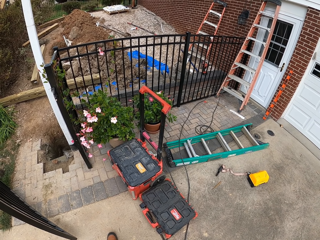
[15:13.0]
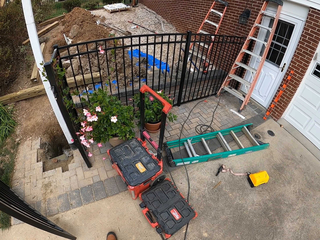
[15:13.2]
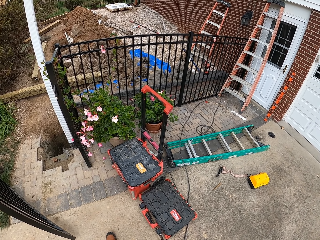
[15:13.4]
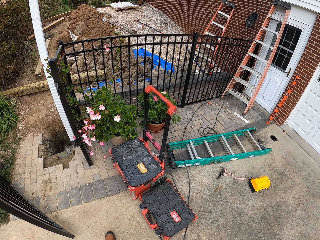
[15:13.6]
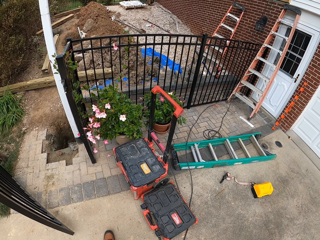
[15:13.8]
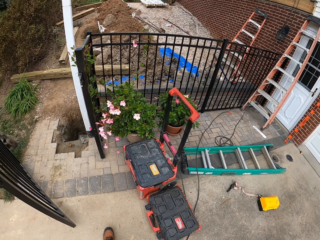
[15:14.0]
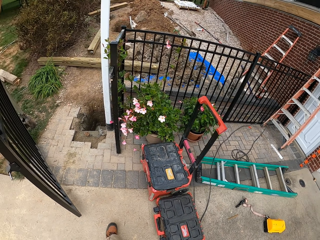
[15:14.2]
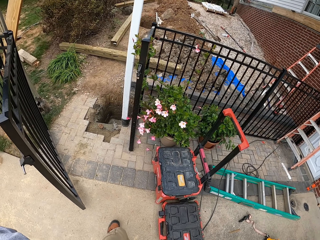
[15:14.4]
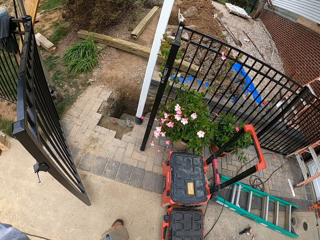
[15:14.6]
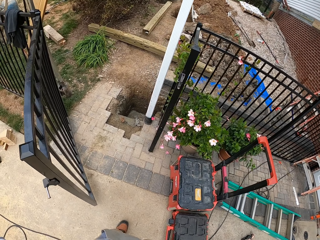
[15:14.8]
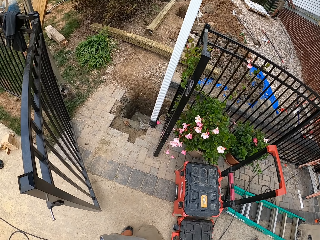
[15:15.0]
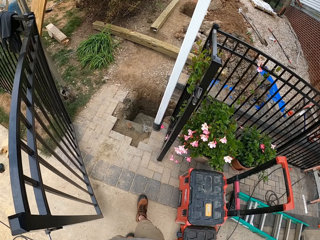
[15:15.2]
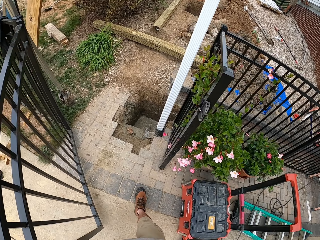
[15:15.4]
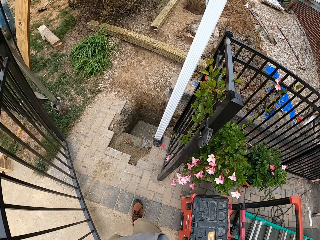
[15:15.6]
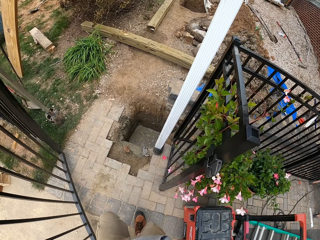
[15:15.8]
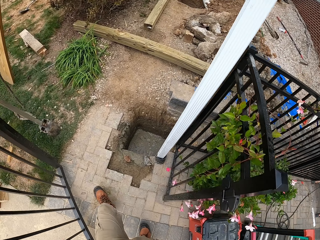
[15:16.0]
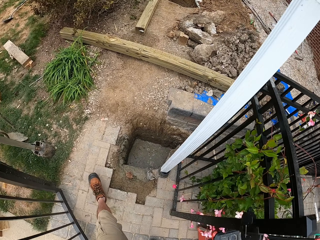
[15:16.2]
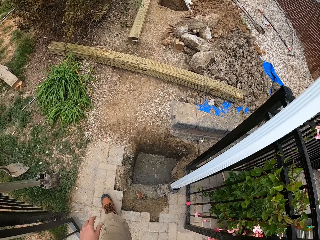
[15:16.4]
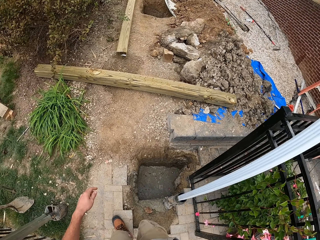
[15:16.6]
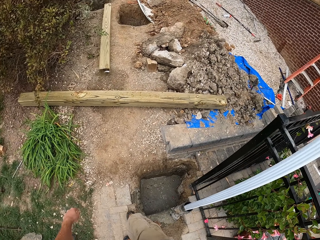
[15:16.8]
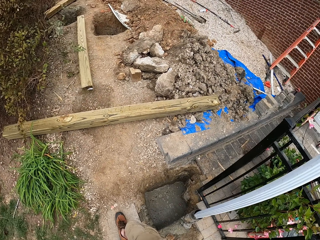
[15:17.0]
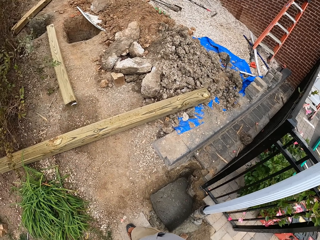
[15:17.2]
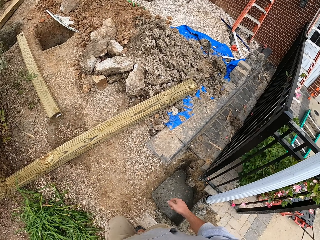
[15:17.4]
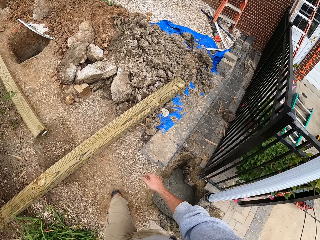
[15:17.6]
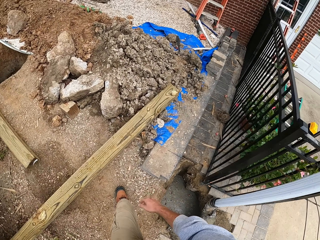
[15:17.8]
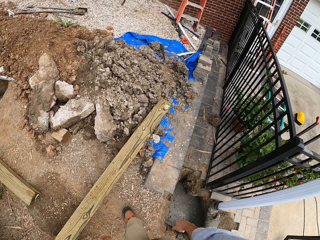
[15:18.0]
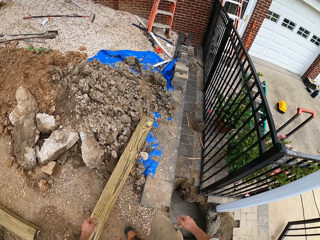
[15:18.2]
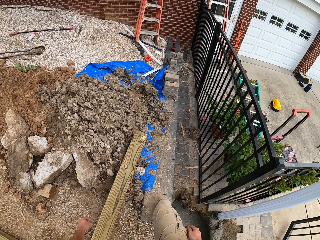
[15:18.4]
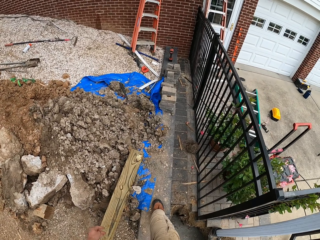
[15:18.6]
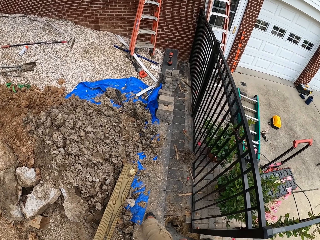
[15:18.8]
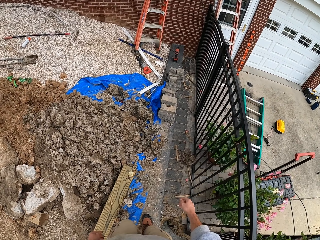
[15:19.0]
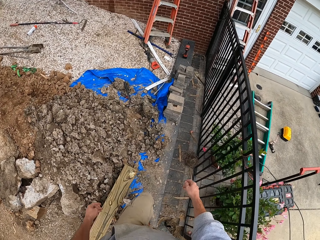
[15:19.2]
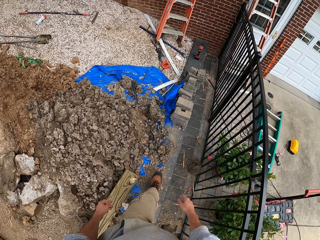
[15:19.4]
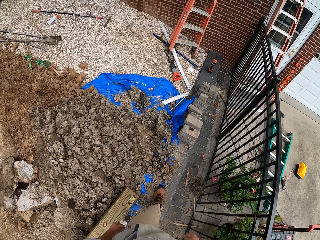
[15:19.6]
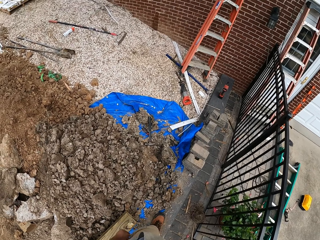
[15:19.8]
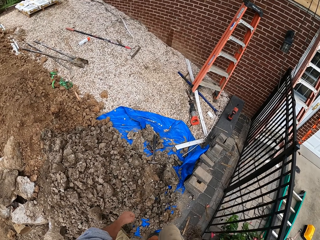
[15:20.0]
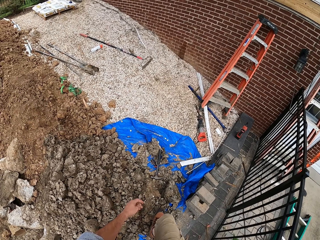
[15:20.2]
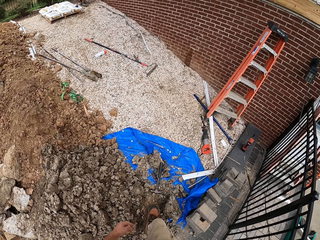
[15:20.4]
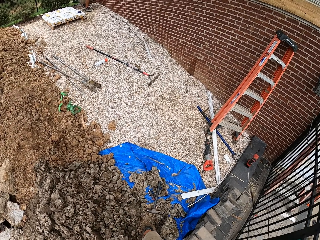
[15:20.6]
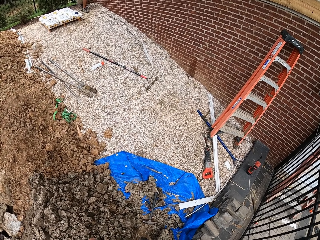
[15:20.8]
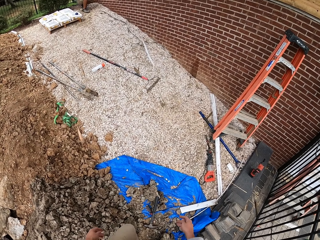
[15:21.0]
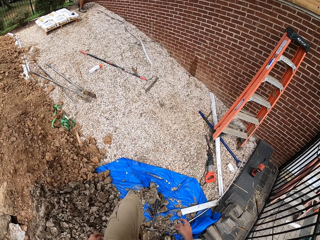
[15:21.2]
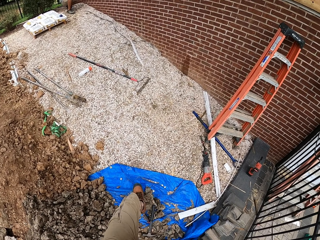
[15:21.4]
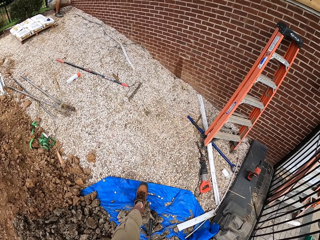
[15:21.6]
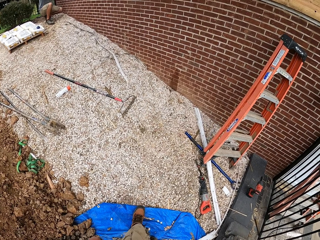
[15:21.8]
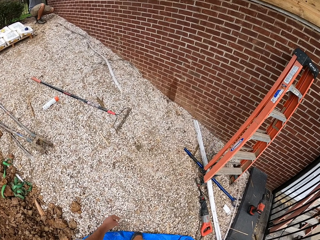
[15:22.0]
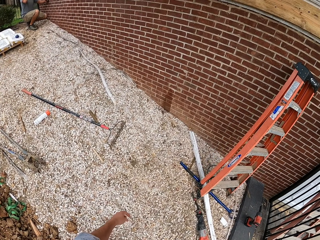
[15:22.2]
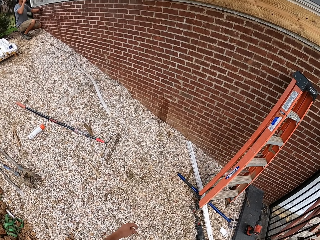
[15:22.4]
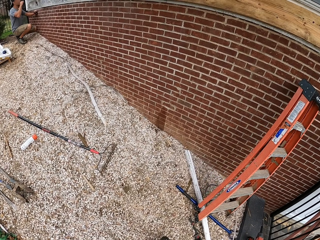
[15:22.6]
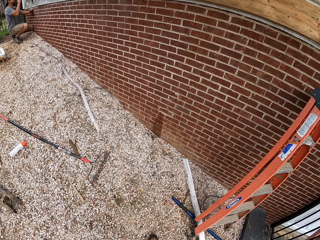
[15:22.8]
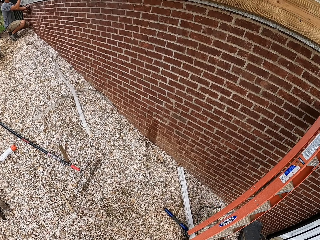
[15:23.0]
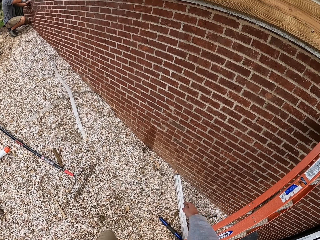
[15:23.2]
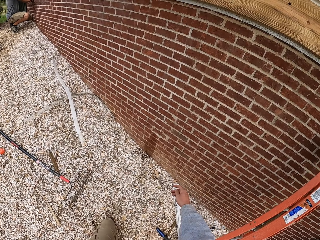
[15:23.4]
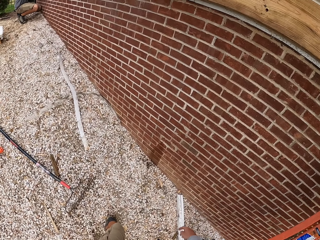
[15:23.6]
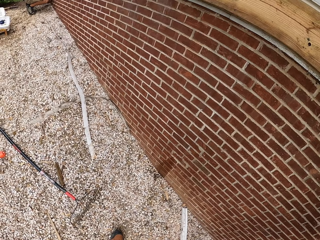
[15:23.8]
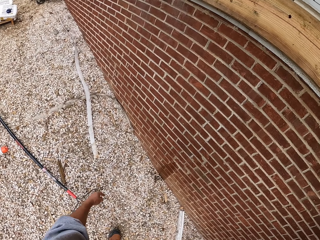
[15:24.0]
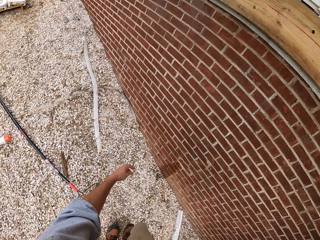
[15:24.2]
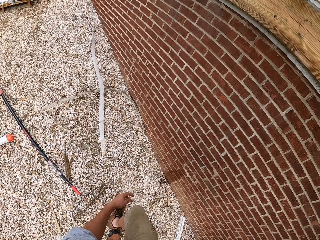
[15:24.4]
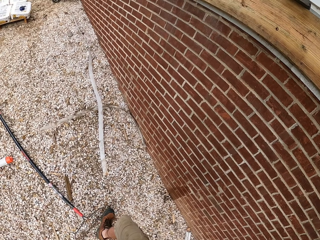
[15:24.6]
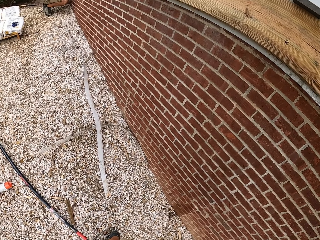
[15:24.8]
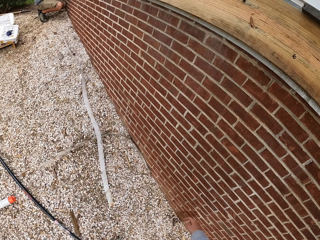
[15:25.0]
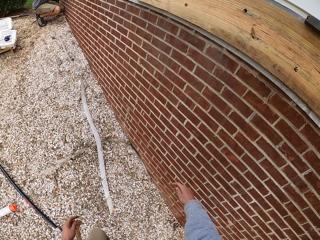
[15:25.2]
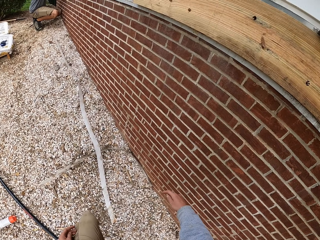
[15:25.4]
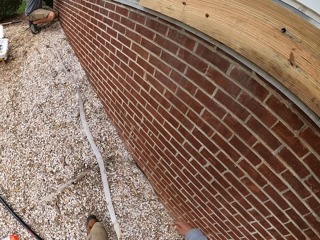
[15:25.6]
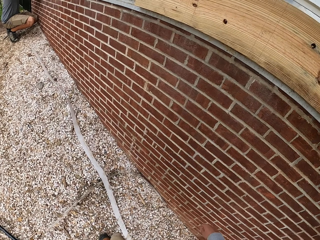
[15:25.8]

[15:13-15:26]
The camera wearer moves around the compound. They walk around. A person constructs the wall.

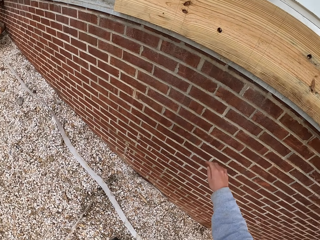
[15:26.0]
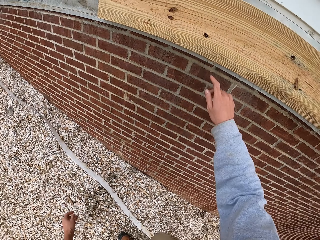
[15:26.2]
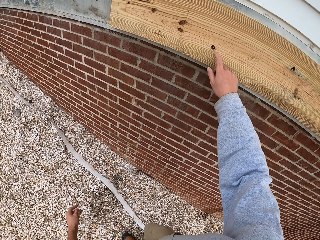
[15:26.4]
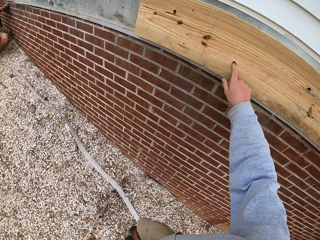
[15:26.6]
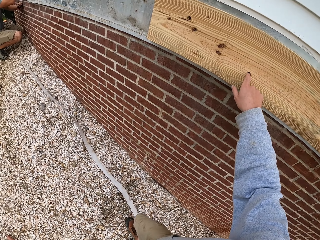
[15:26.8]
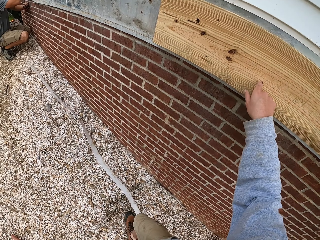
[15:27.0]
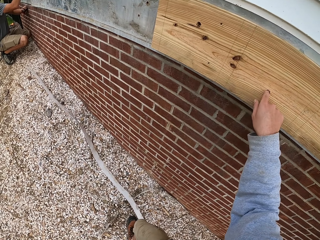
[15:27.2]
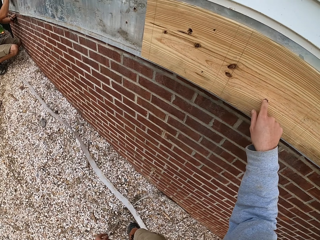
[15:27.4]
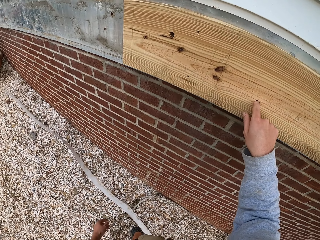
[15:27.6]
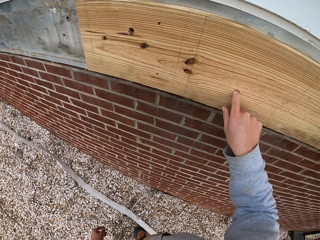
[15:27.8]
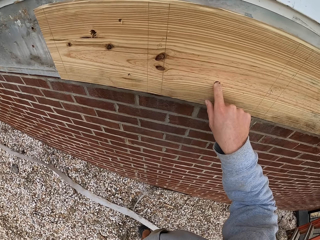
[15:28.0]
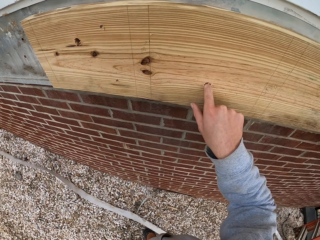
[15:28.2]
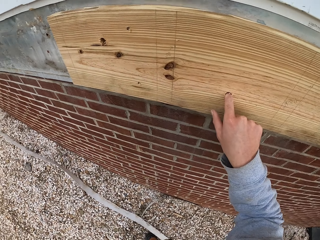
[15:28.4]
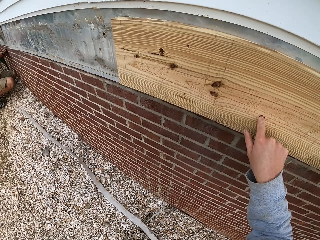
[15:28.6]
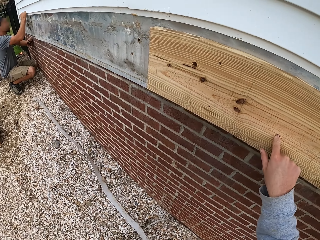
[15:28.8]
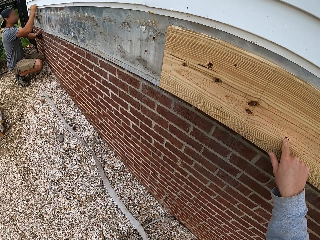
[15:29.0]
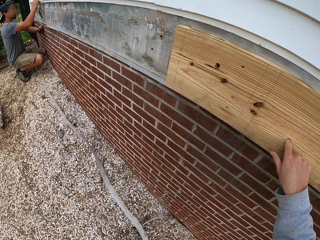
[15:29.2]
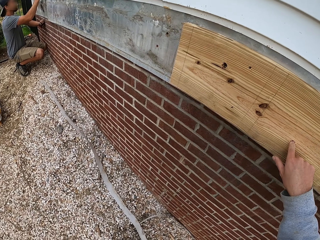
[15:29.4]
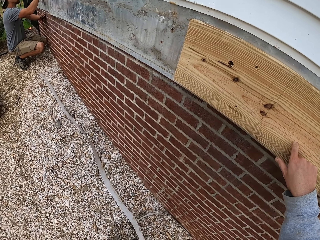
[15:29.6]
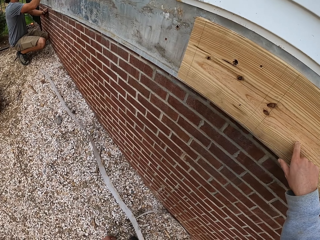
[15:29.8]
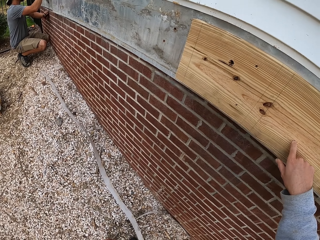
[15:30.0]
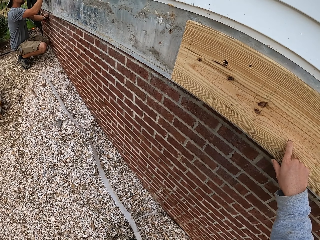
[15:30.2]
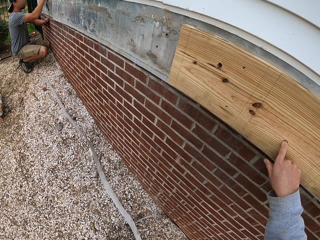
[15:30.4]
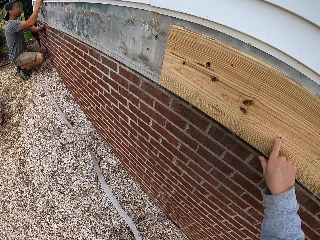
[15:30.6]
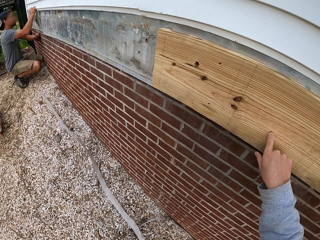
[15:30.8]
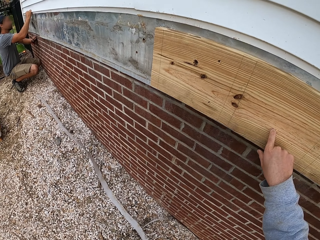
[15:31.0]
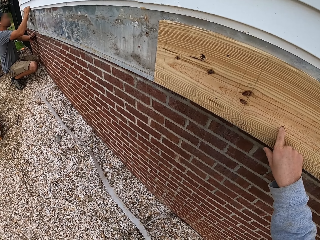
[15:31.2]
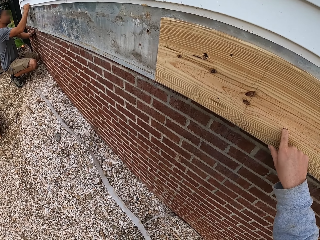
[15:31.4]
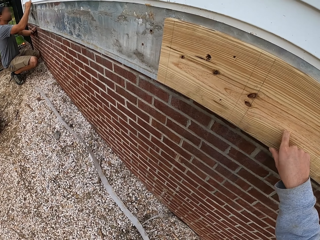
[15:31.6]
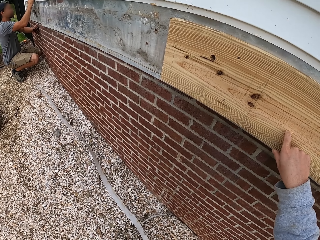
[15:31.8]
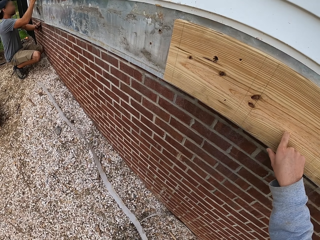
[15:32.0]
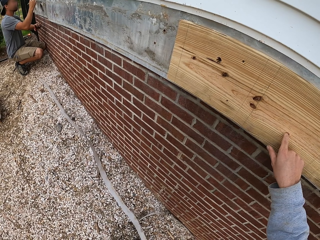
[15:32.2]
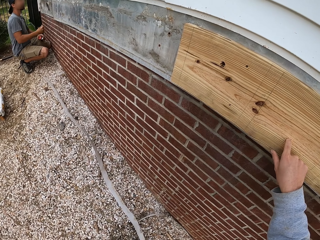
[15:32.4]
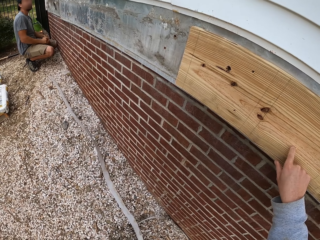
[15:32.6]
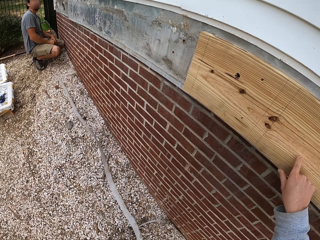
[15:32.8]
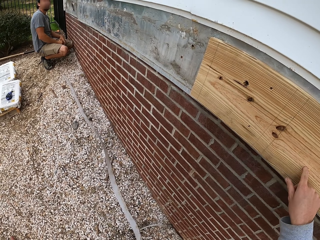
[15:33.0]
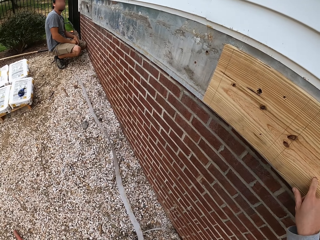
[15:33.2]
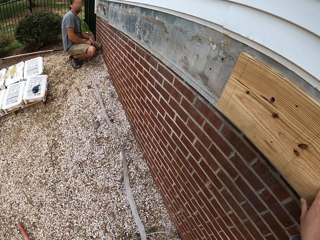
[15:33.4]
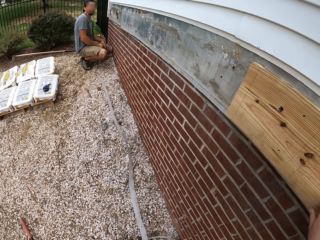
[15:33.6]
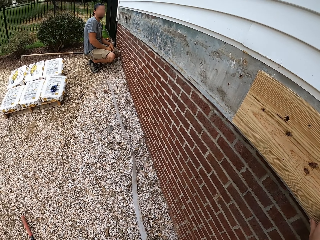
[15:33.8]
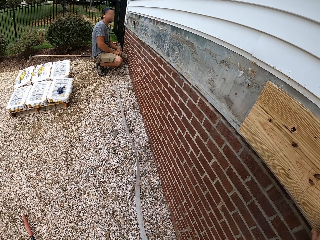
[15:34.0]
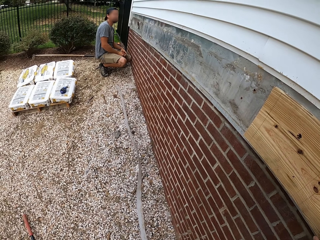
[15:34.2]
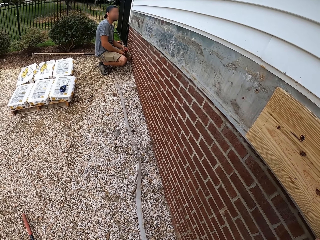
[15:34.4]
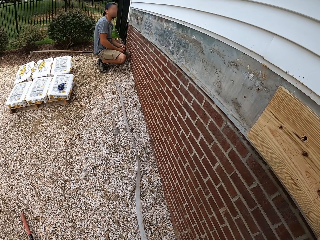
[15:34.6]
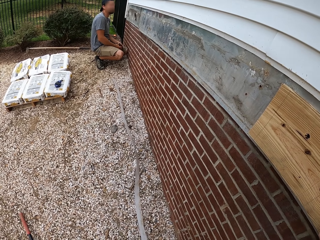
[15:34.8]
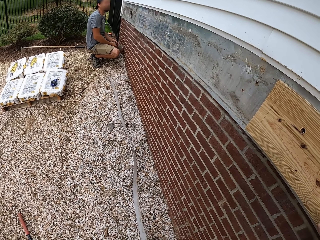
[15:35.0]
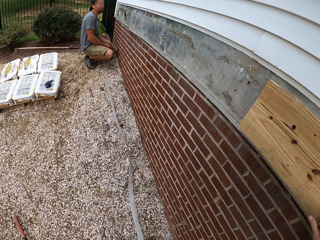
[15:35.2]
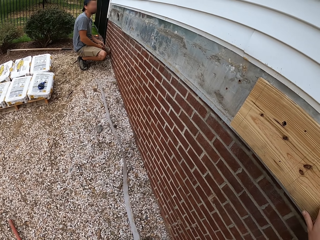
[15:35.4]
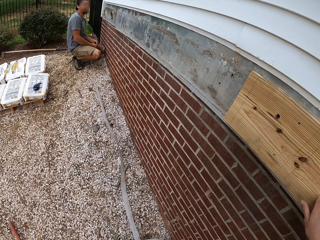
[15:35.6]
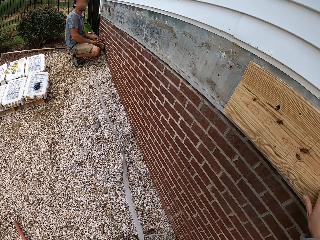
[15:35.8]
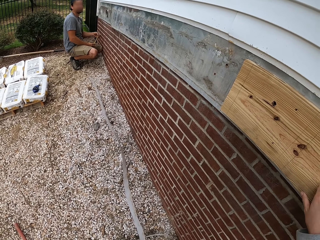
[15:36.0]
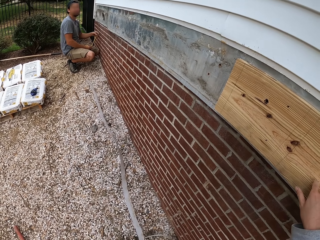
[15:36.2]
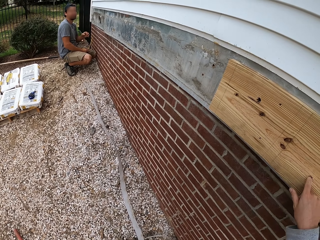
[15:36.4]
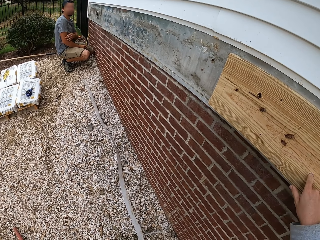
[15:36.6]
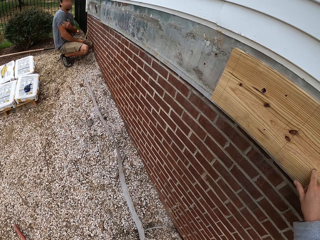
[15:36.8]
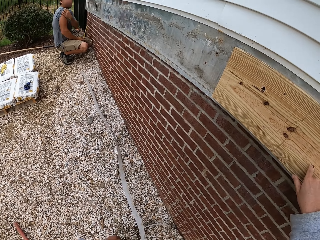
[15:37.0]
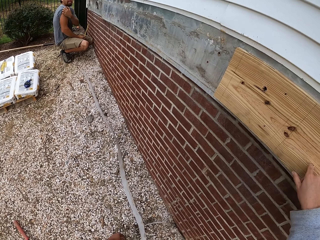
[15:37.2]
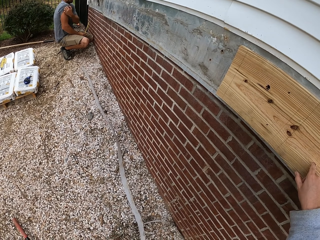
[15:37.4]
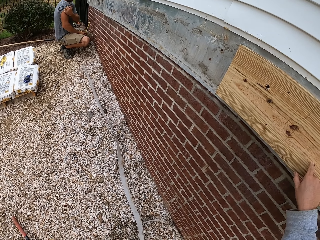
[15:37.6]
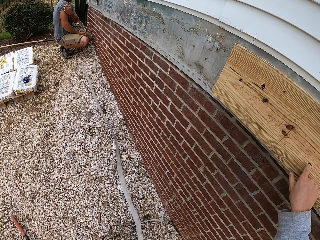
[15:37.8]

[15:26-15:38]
The camera wearer places his finger in the hole on the wood. He looks at a man in the compound.
